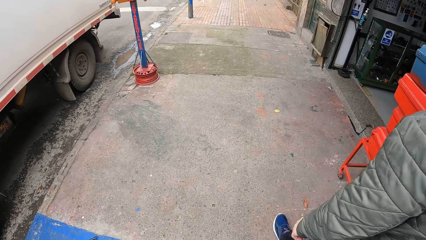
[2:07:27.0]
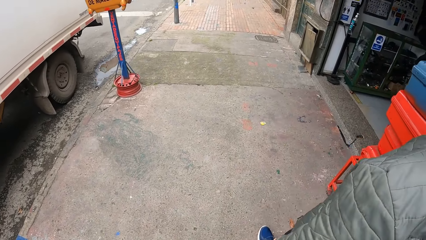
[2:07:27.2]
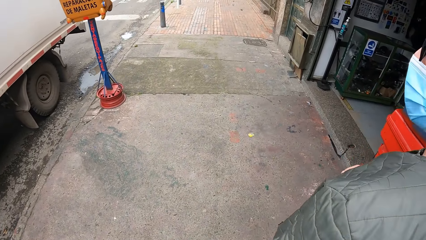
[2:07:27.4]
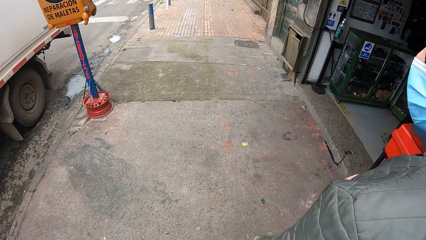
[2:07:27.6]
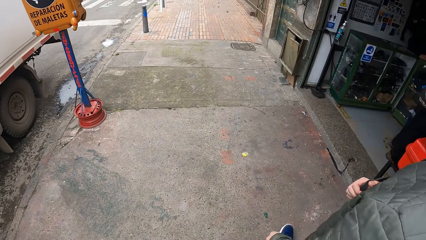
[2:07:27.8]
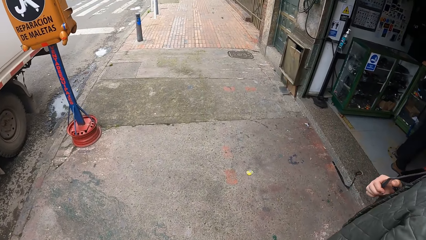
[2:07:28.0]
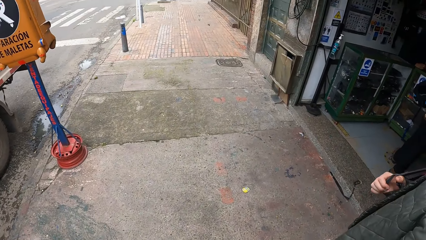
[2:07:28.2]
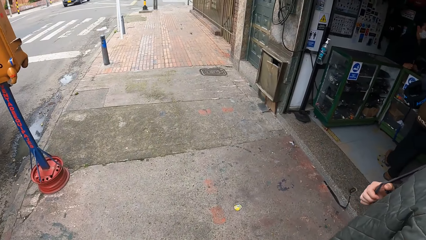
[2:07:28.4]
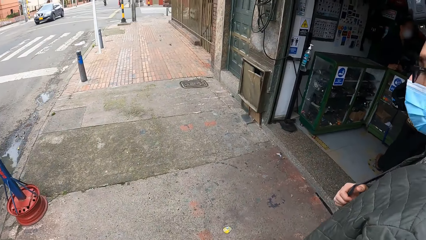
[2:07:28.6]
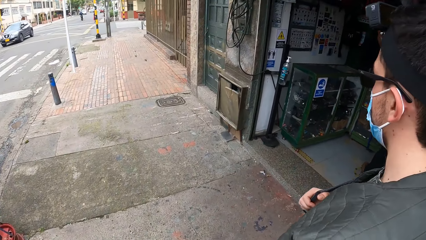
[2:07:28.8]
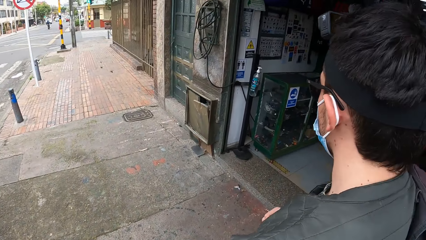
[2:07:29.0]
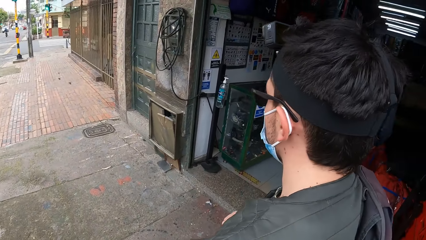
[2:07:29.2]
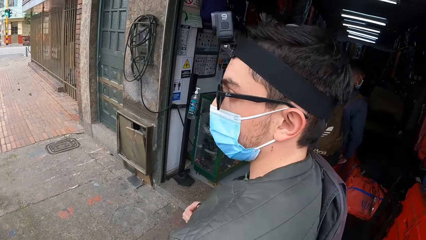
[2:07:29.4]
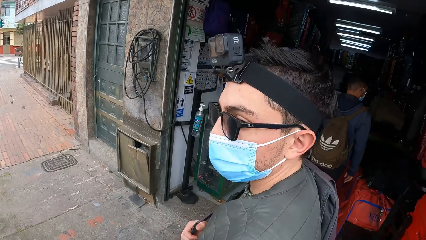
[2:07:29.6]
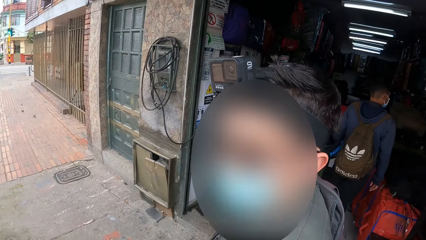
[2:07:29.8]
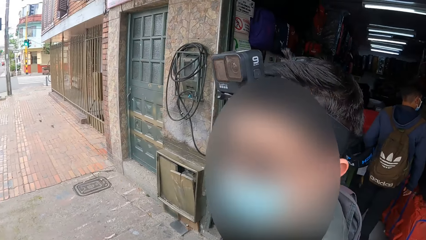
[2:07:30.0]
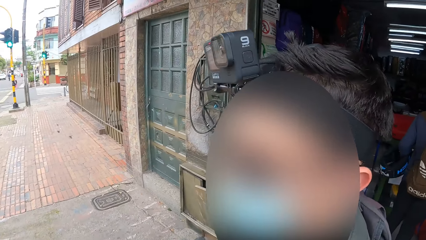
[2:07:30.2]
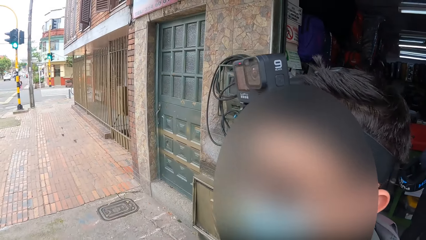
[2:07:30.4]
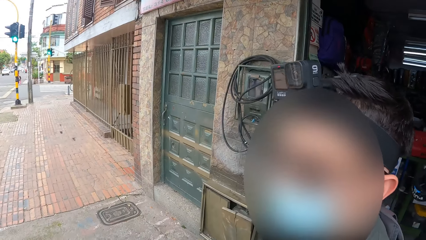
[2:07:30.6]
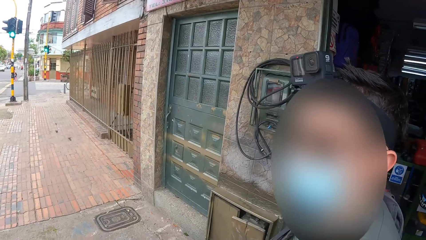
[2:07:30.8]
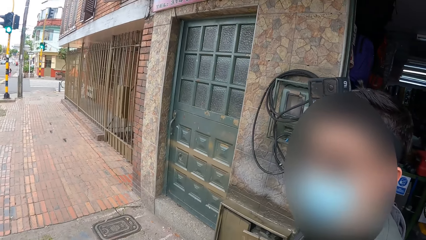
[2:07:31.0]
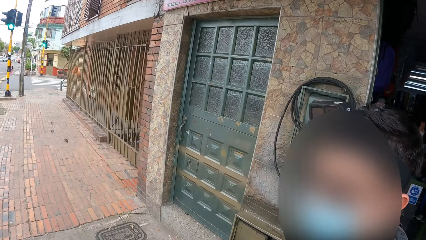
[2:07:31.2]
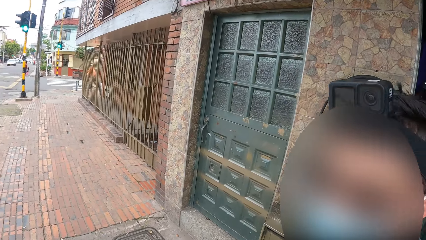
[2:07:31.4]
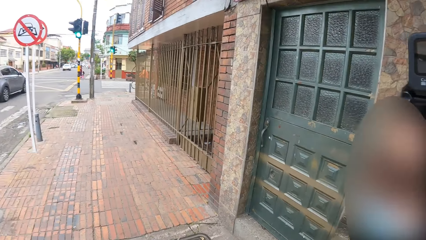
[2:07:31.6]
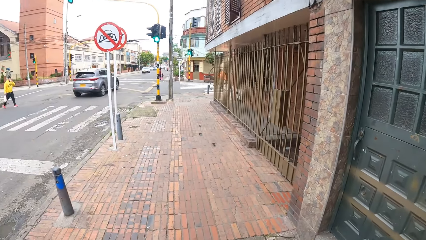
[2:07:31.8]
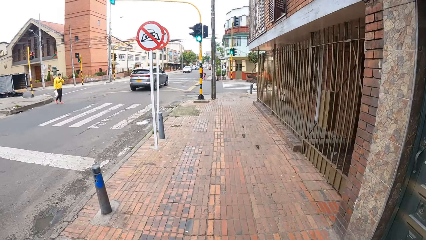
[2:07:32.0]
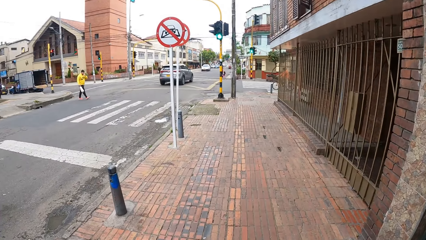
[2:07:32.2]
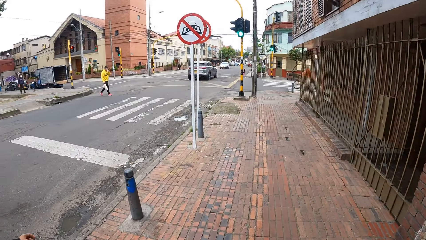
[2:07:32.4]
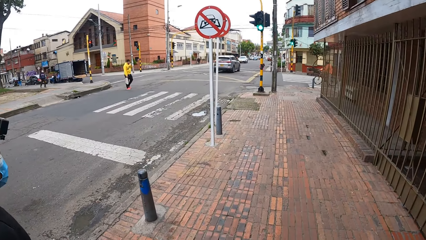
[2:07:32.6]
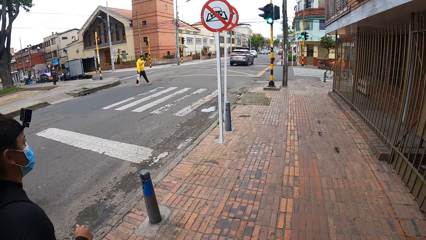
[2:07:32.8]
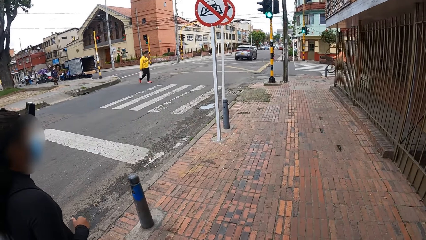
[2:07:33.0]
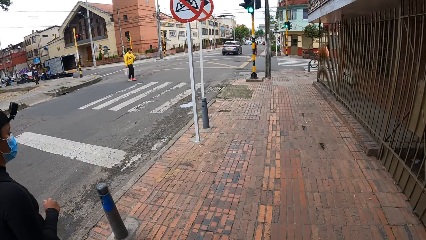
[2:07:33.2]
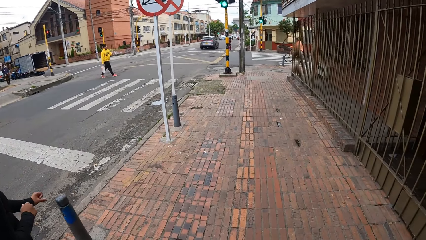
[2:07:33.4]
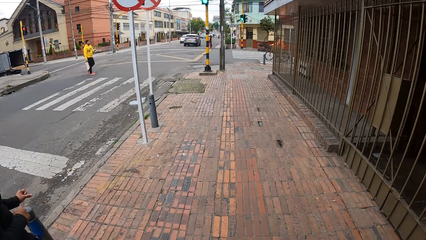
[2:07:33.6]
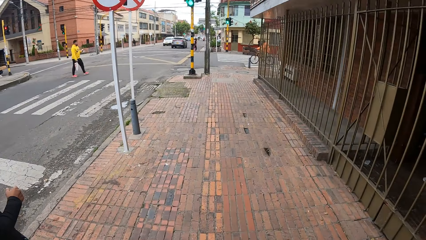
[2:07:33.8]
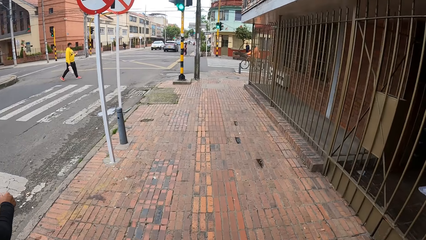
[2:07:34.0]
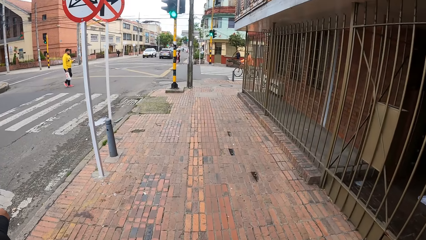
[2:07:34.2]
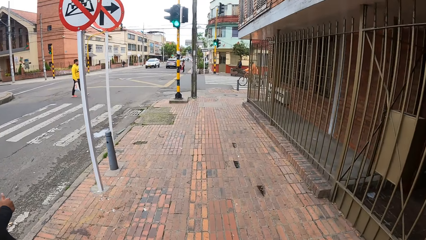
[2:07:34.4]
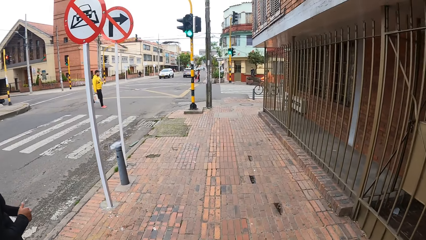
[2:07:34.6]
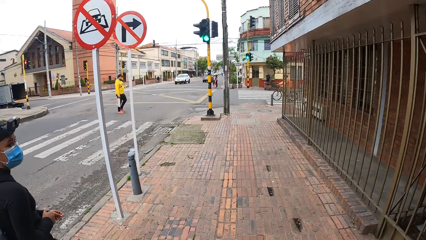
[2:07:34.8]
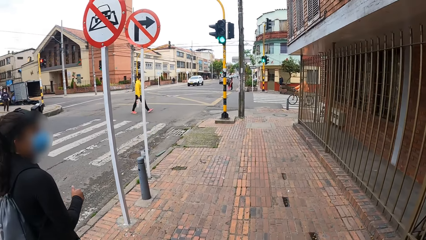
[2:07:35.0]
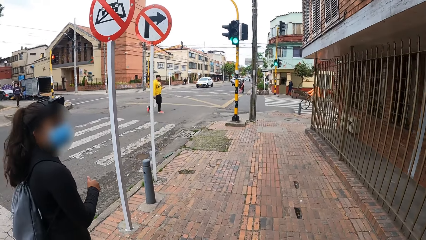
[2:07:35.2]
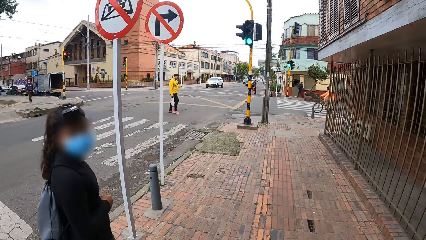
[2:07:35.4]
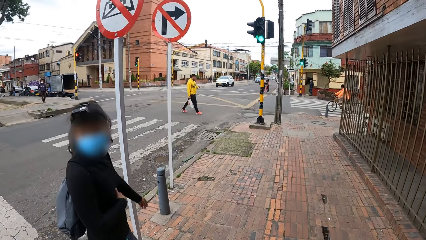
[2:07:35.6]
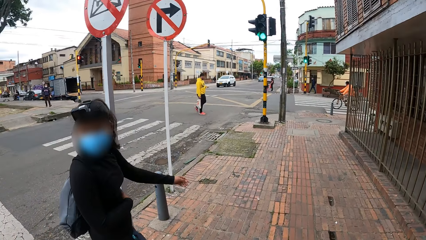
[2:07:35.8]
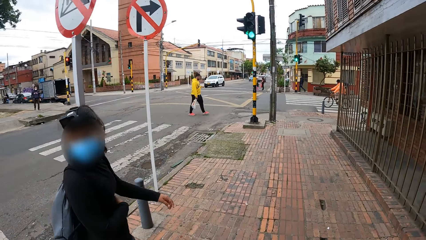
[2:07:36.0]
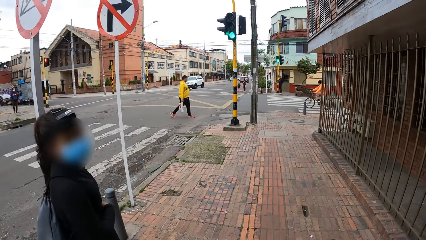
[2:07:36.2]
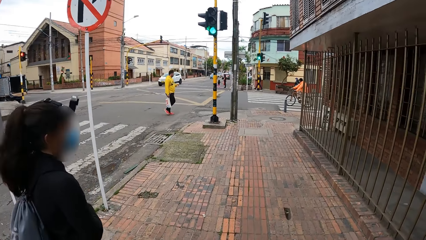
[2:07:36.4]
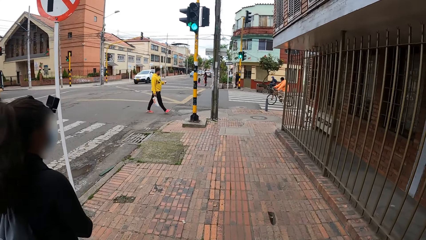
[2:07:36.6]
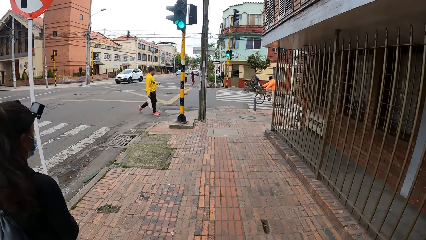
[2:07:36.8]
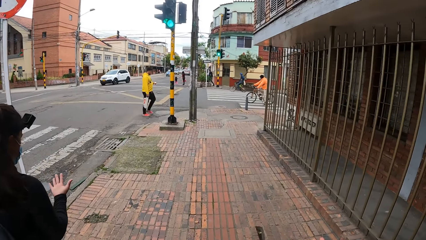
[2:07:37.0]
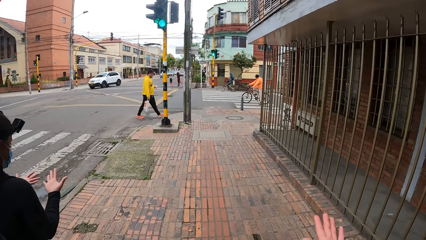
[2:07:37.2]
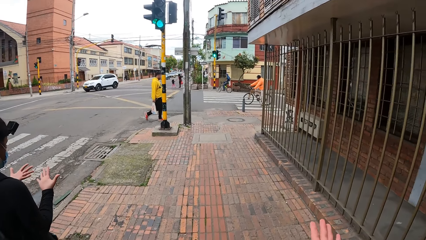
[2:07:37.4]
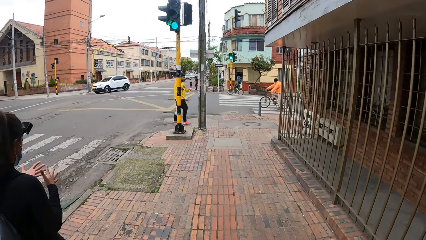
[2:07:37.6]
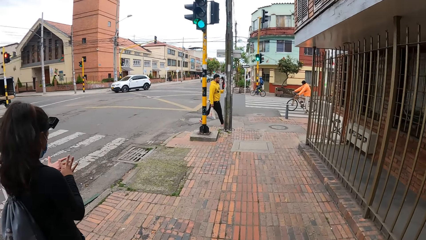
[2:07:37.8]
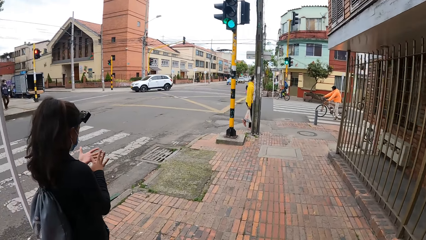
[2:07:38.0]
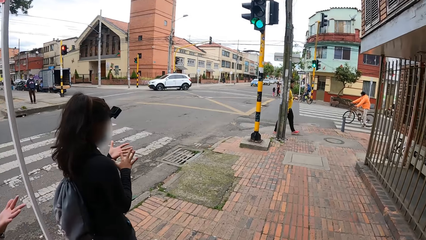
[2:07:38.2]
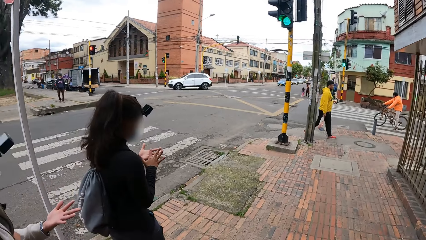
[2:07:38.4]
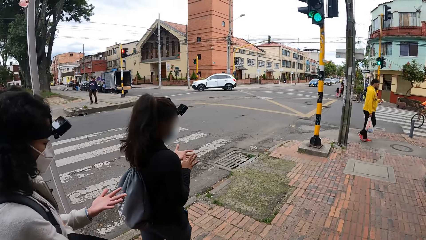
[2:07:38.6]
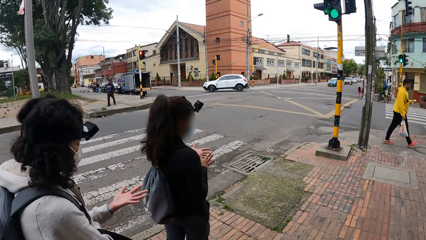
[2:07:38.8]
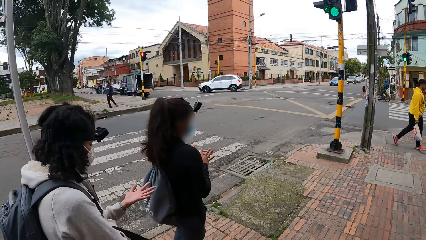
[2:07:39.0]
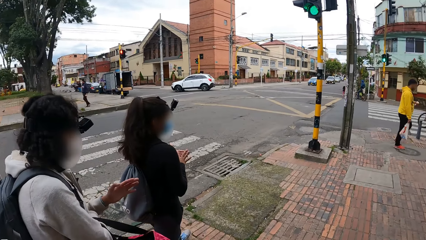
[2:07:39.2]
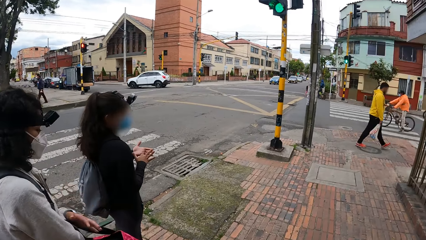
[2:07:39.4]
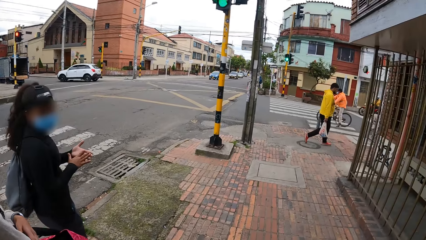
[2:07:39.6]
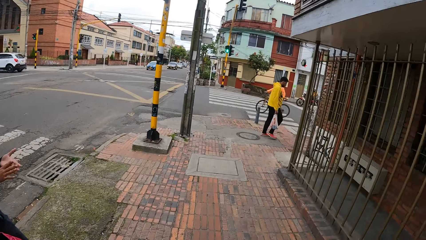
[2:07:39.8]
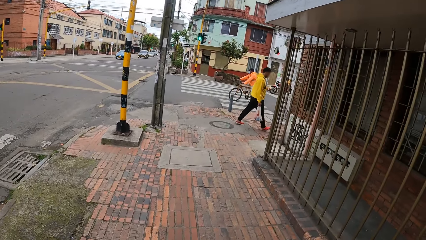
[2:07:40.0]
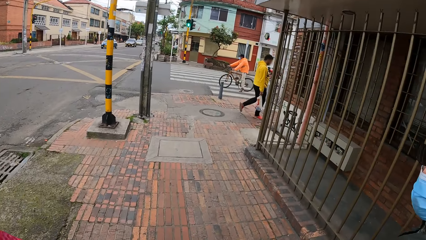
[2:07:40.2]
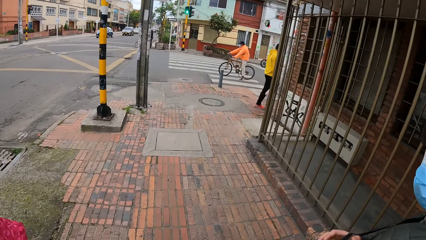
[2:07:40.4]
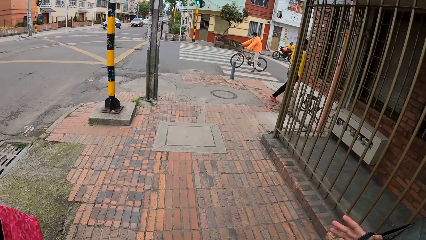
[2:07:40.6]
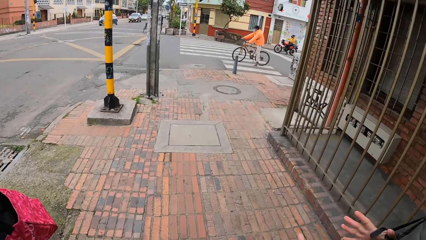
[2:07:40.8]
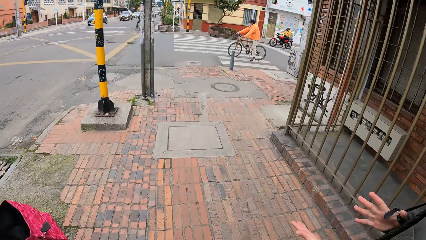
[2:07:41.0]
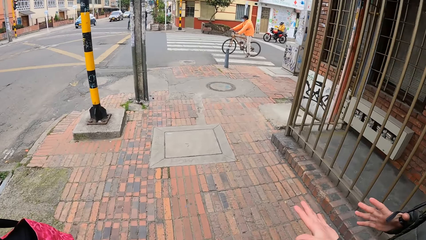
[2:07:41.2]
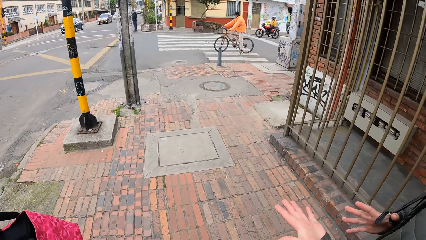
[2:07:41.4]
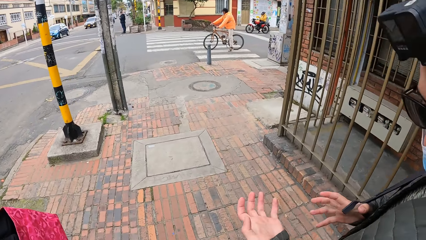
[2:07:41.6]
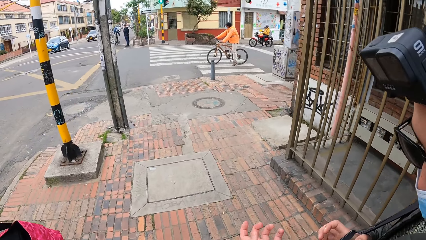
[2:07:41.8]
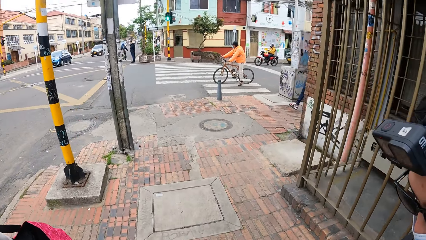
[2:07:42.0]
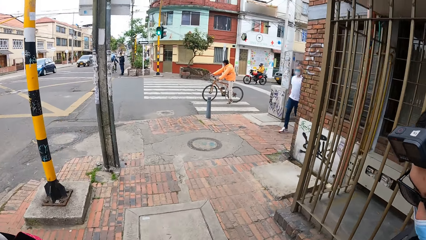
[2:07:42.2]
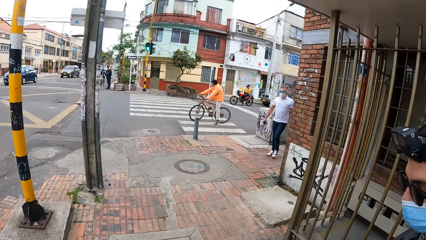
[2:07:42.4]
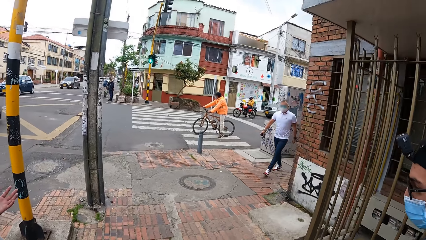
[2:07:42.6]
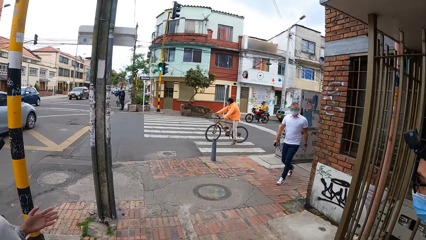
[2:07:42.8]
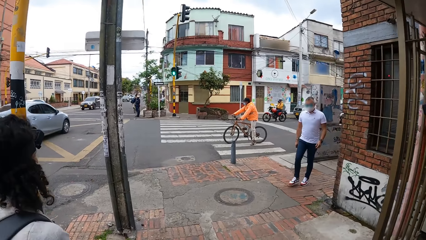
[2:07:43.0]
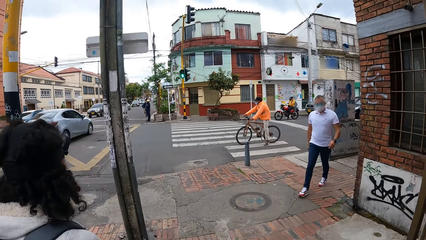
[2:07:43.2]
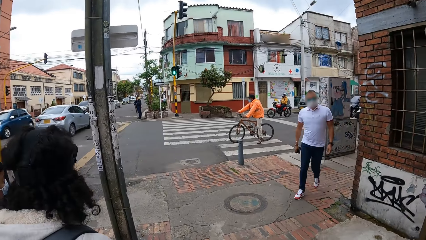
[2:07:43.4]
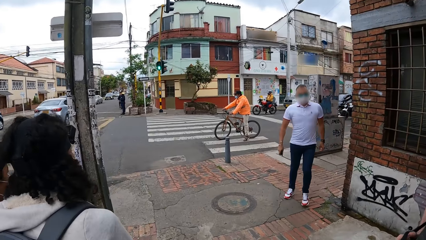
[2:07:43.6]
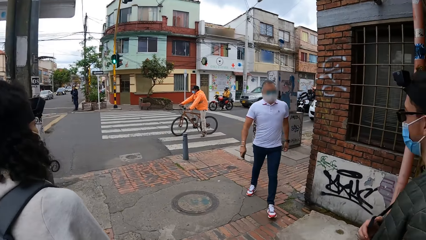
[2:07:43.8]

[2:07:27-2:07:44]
The camera wearer walks in the street.
